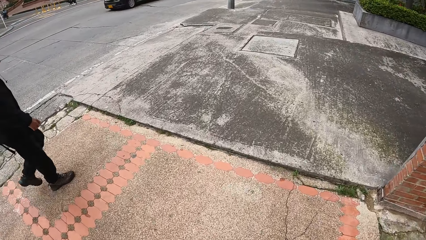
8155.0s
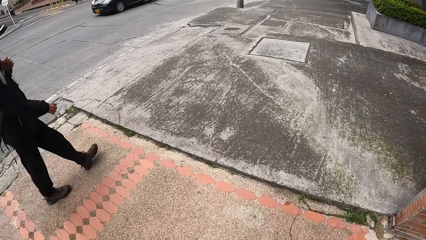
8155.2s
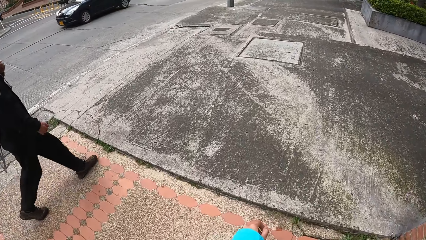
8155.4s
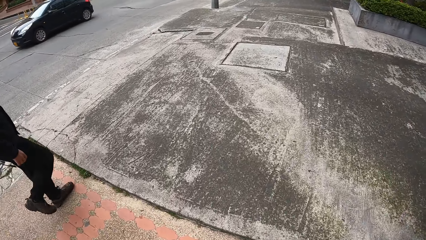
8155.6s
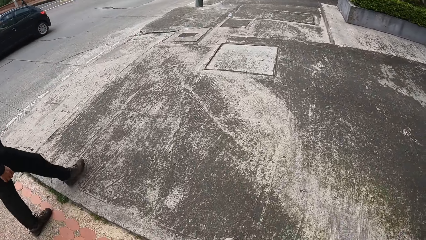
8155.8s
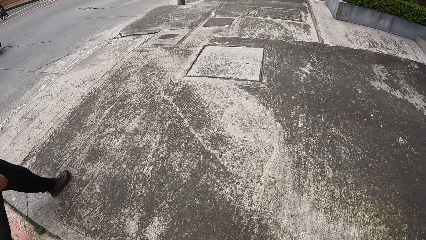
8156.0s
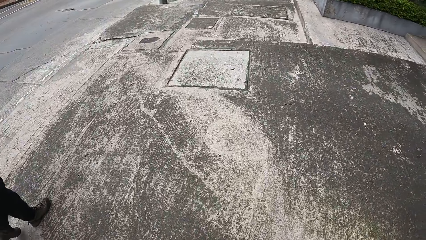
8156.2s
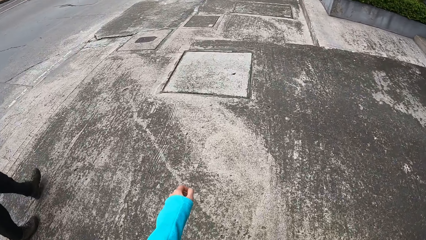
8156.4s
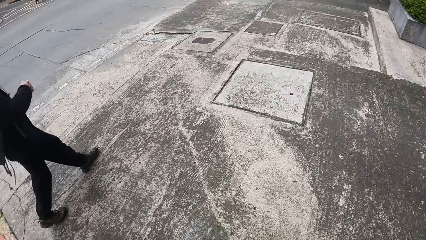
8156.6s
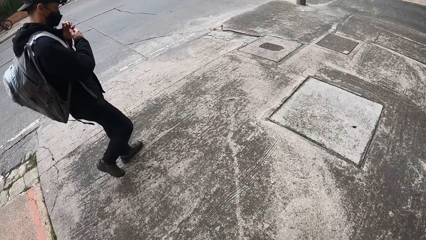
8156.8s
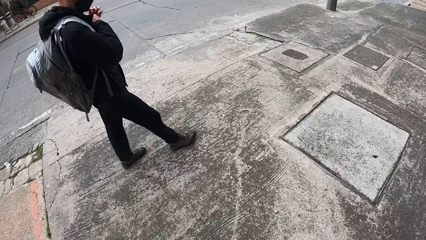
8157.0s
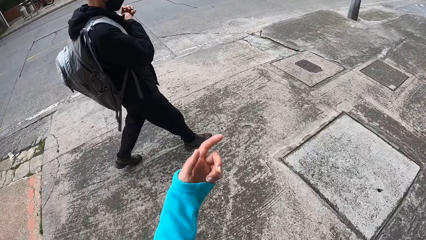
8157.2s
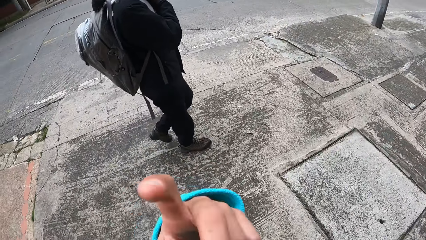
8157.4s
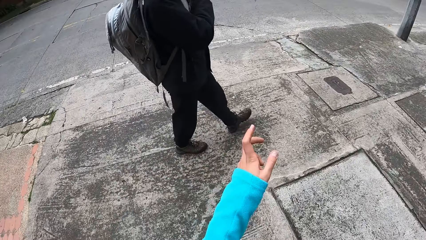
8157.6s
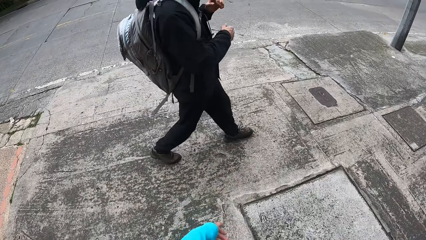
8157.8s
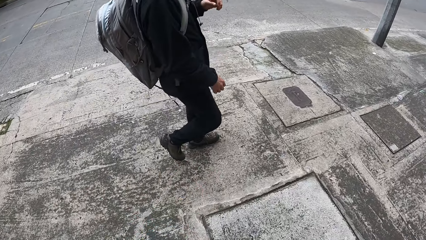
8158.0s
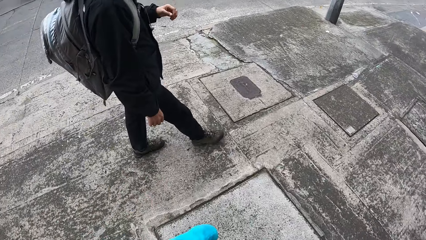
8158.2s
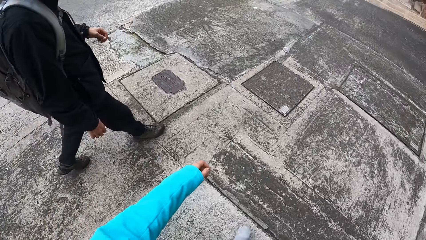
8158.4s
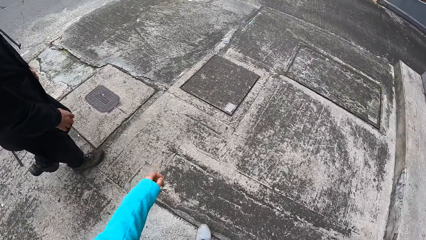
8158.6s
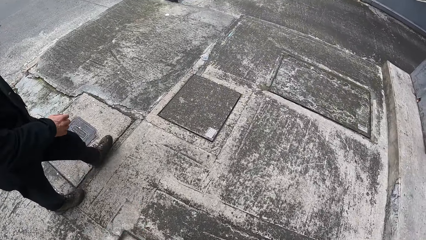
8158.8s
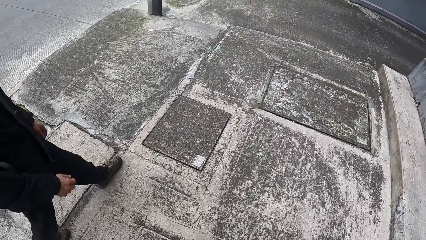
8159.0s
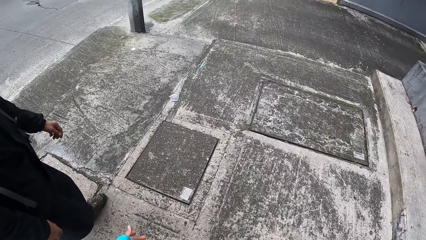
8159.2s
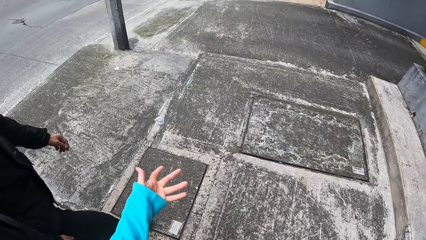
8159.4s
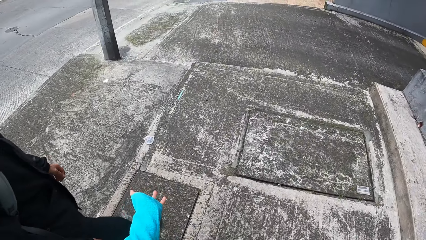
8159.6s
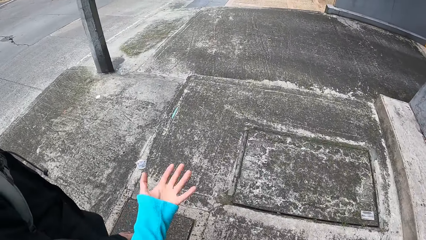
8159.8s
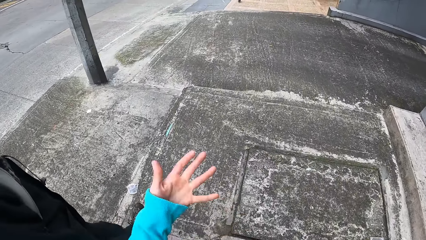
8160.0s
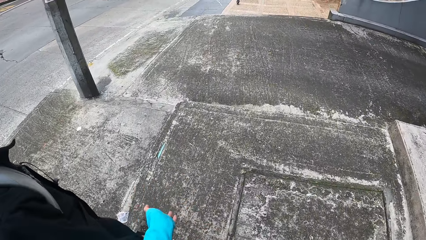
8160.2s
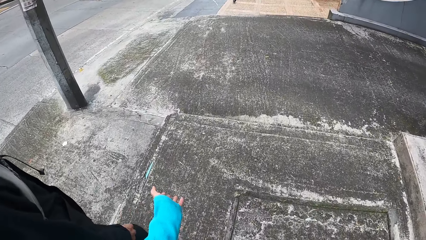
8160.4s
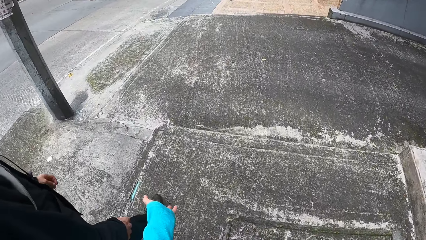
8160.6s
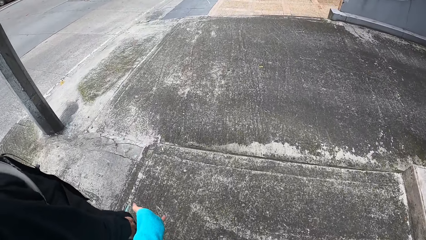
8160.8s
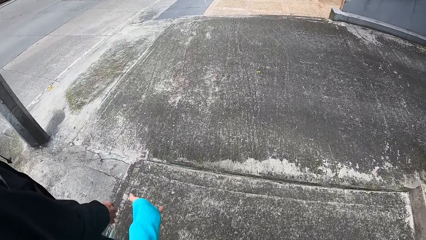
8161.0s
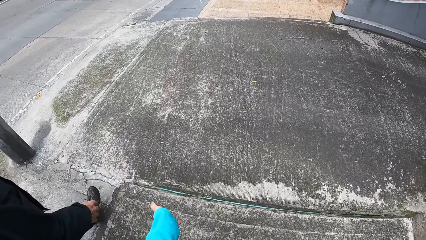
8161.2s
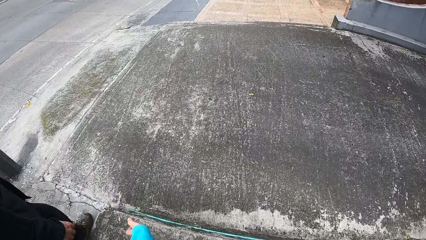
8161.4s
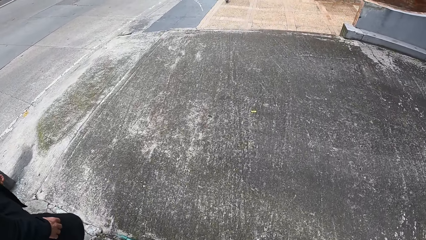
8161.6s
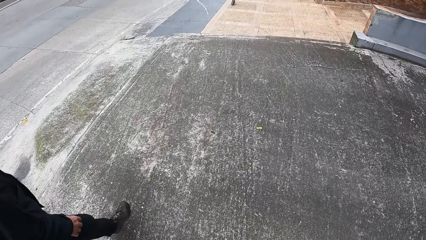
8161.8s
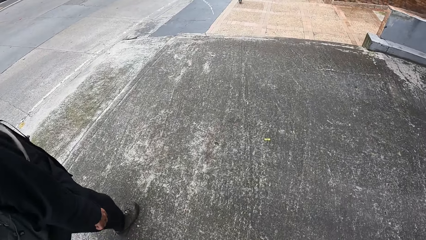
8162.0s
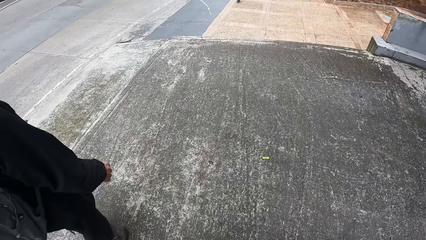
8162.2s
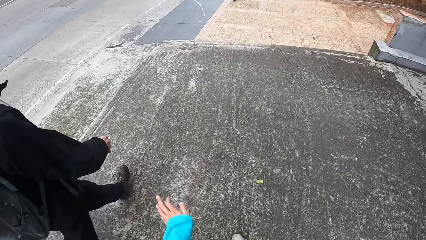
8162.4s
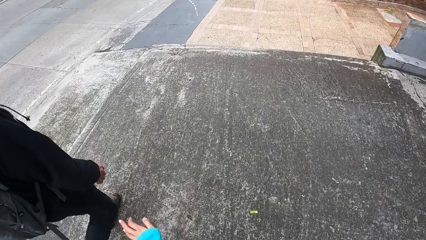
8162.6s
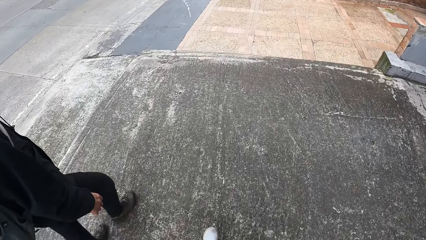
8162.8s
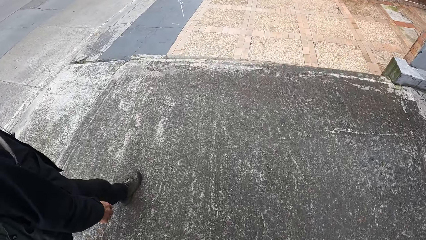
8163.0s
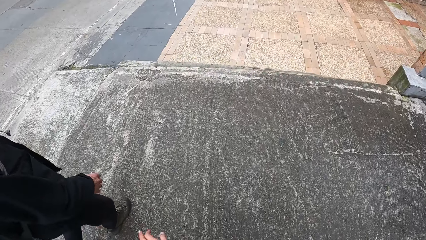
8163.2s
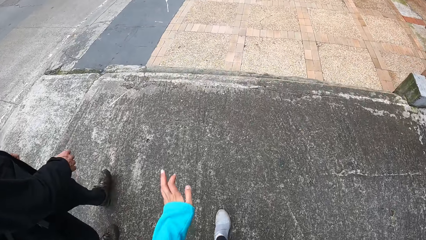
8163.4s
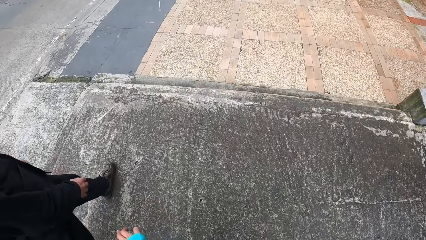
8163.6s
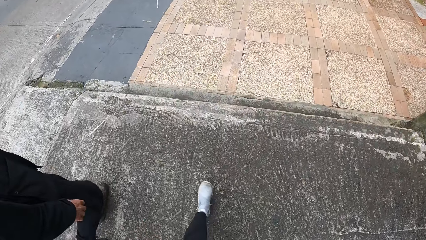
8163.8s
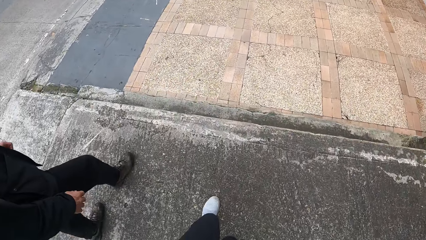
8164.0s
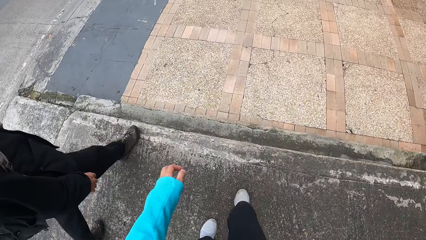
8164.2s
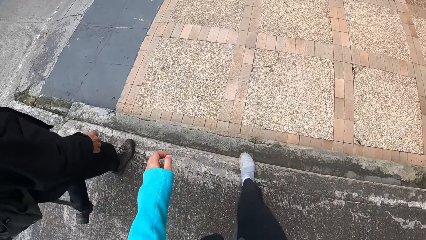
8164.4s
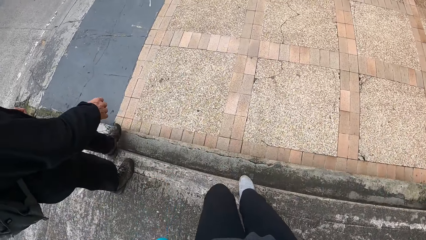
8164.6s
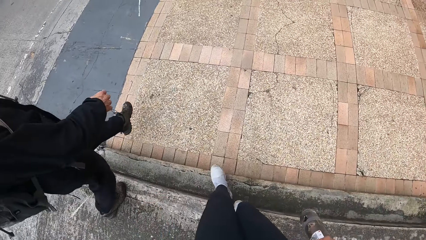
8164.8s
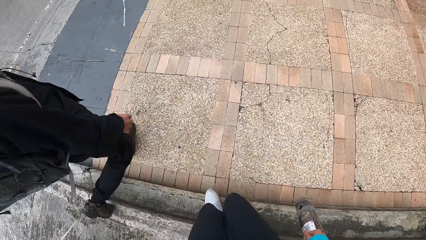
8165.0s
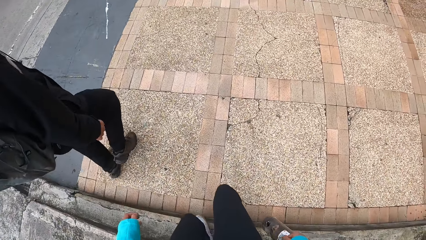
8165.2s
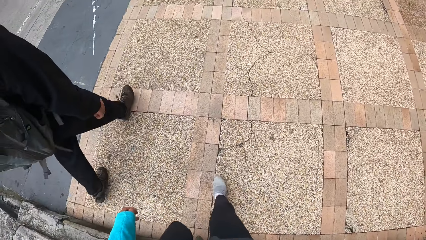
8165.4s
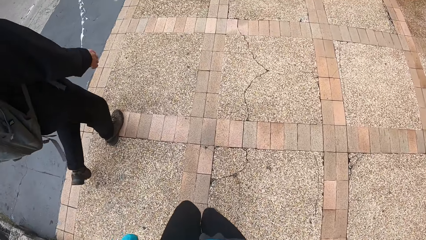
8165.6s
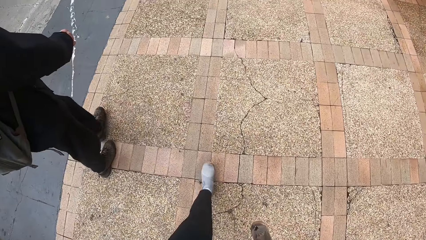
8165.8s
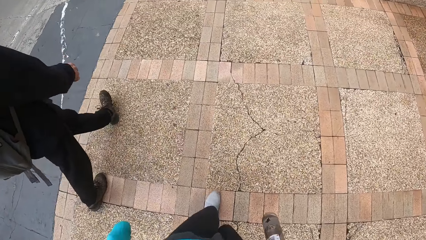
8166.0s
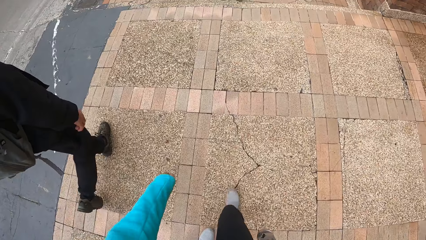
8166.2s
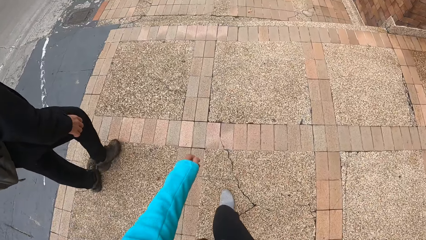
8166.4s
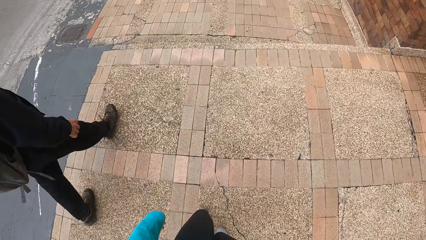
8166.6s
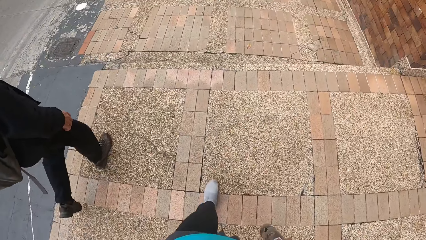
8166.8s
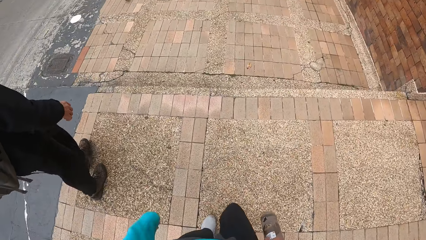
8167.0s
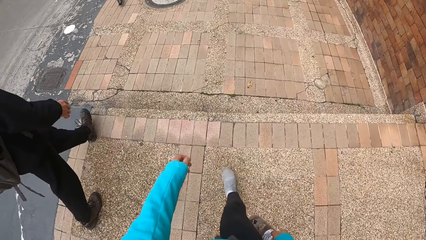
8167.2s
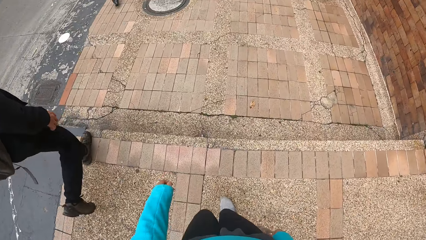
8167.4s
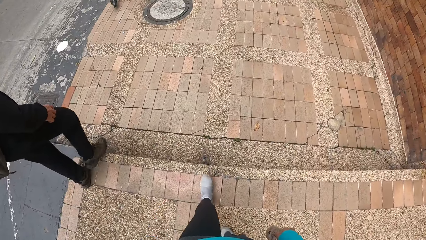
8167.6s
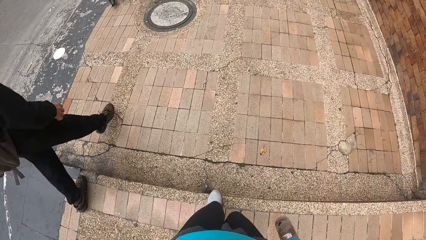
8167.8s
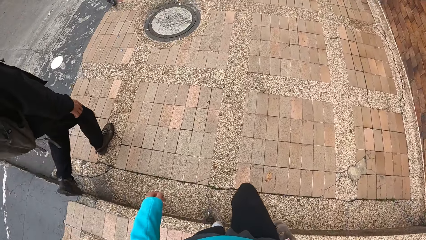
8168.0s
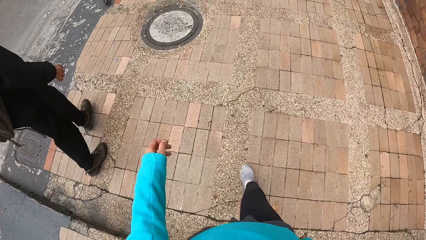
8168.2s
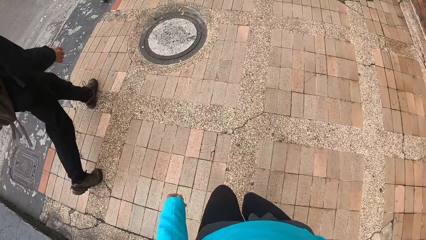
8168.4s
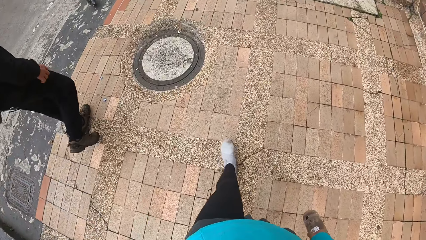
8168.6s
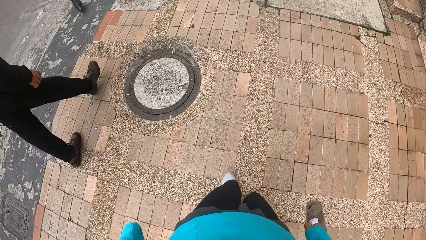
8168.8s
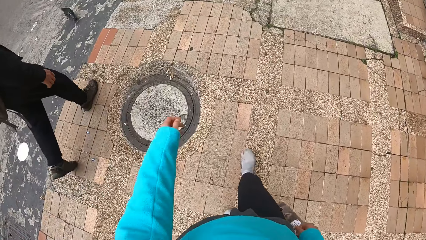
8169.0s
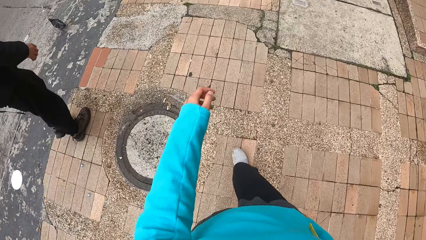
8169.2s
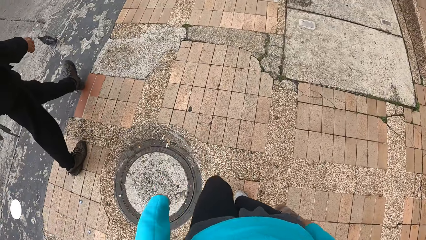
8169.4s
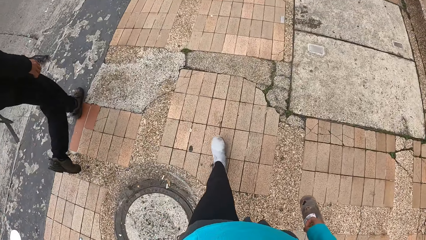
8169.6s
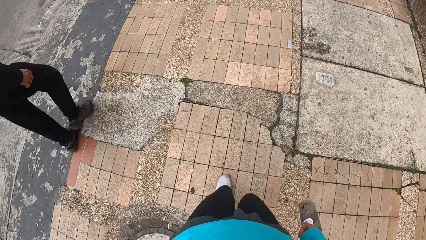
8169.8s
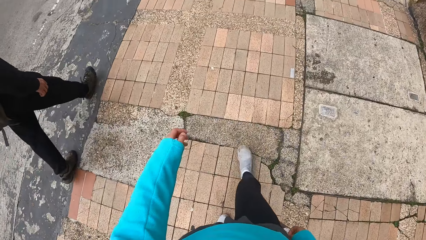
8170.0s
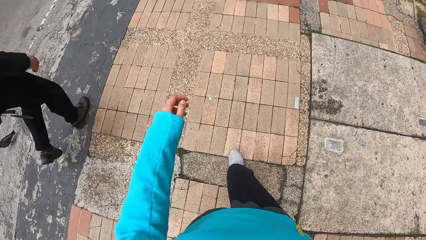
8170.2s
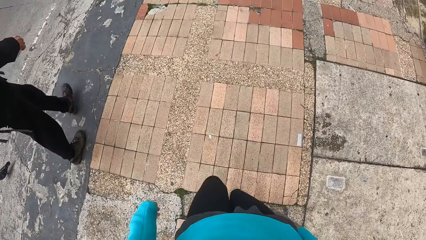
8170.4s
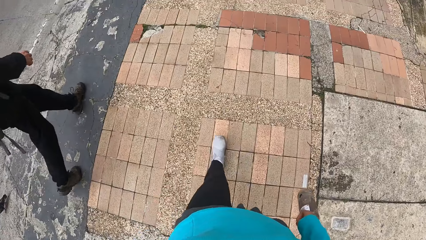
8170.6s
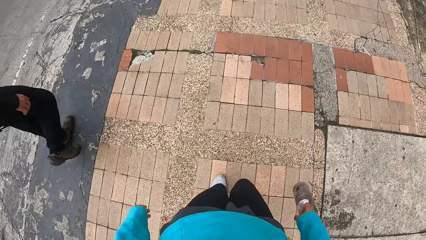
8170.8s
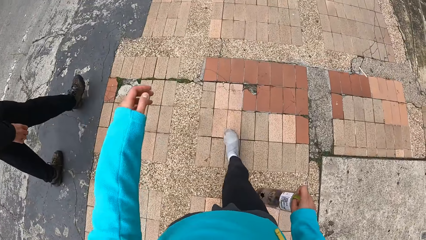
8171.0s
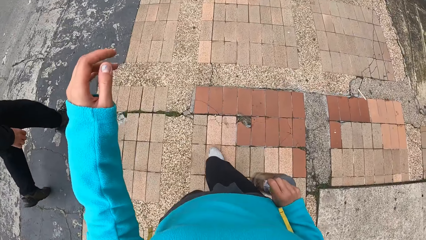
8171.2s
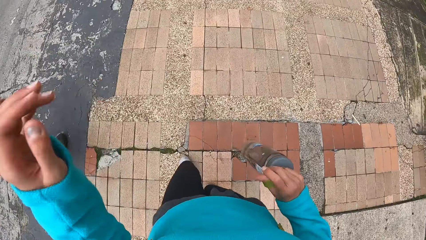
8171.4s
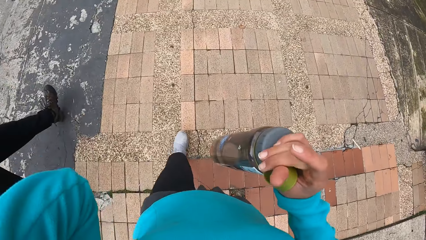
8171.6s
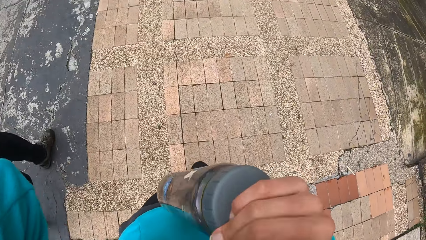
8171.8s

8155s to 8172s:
The camera wearer interacts with a man. They carry a bottle. They walk on the sidewalk with the man.
